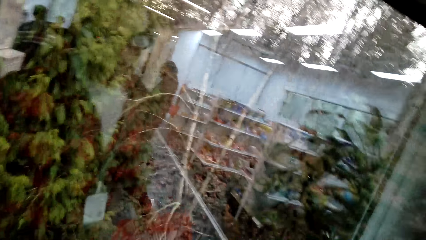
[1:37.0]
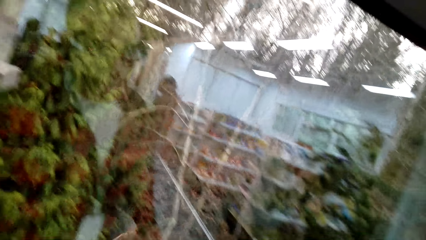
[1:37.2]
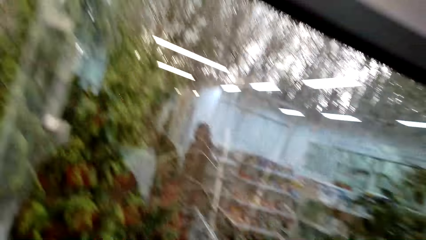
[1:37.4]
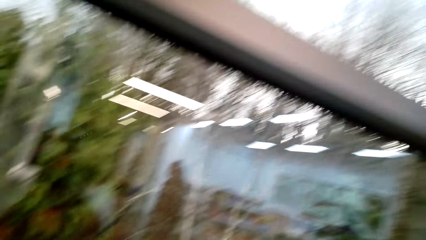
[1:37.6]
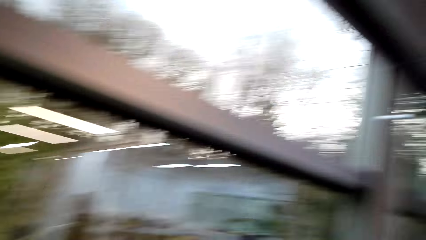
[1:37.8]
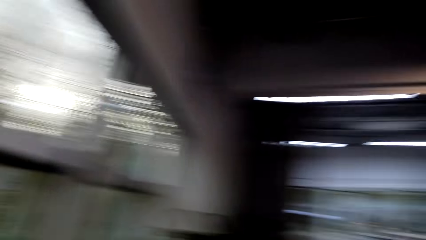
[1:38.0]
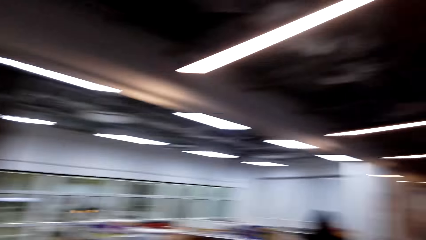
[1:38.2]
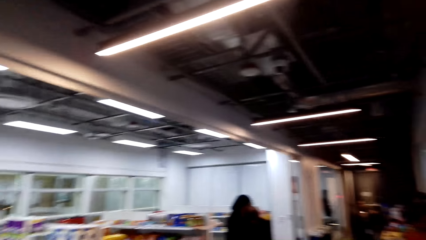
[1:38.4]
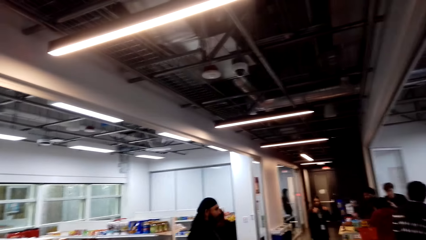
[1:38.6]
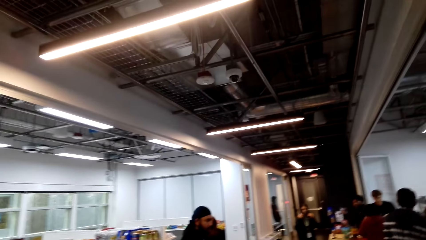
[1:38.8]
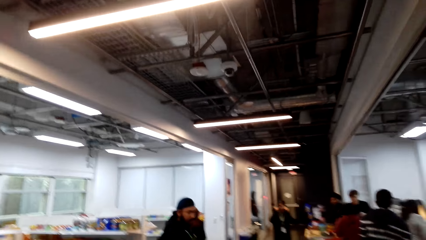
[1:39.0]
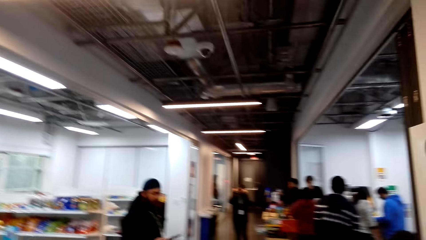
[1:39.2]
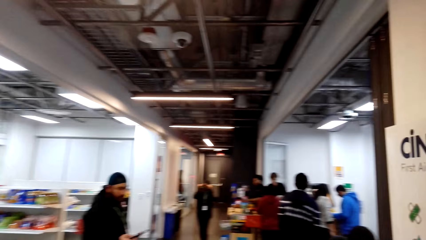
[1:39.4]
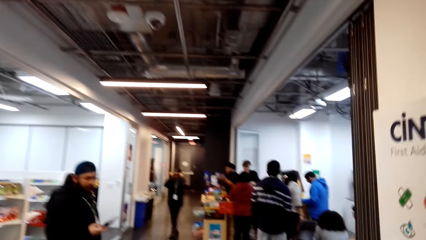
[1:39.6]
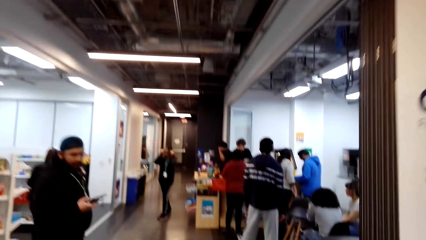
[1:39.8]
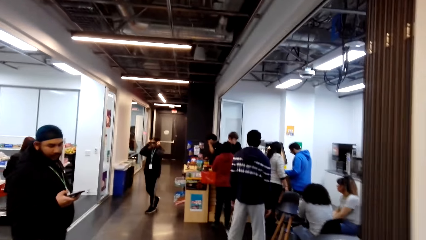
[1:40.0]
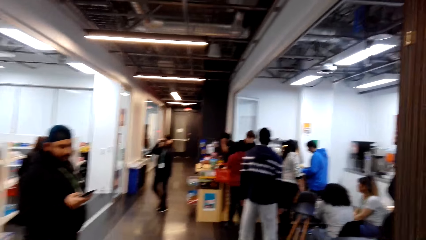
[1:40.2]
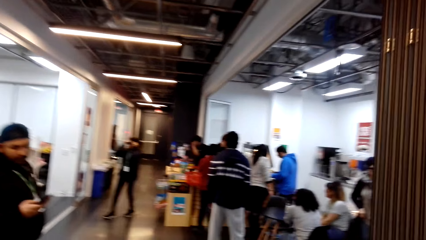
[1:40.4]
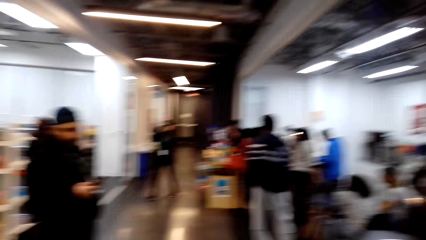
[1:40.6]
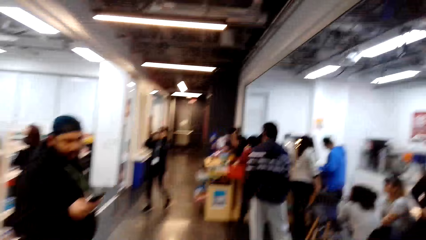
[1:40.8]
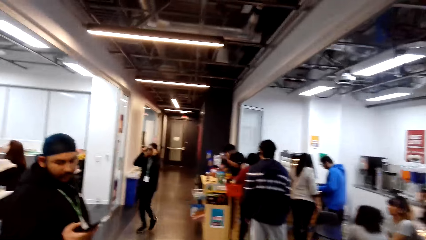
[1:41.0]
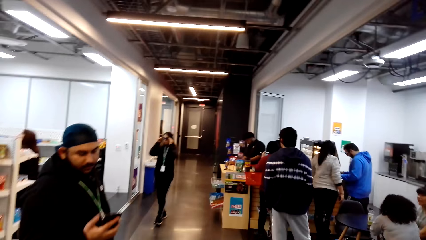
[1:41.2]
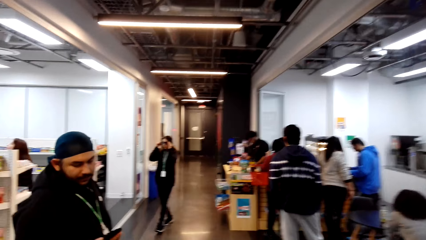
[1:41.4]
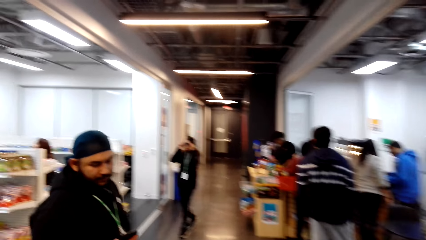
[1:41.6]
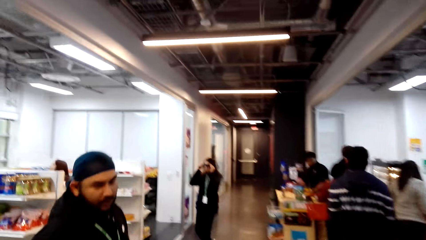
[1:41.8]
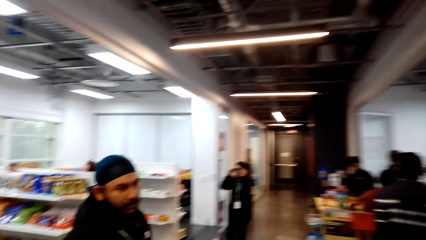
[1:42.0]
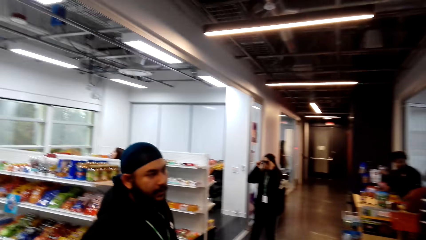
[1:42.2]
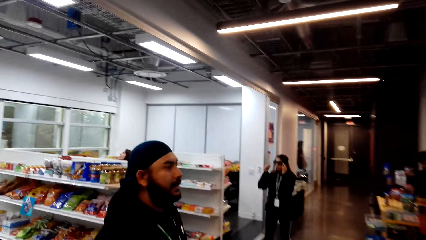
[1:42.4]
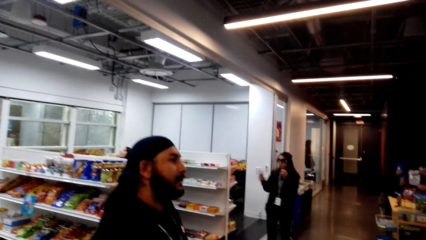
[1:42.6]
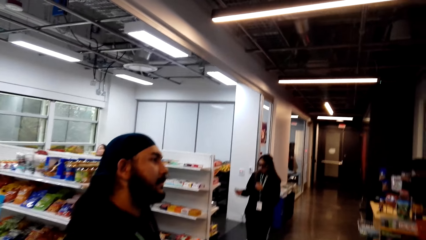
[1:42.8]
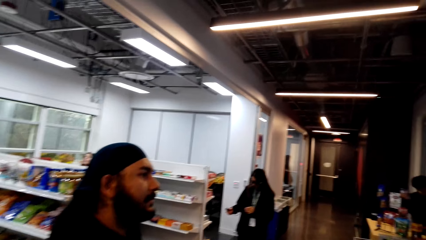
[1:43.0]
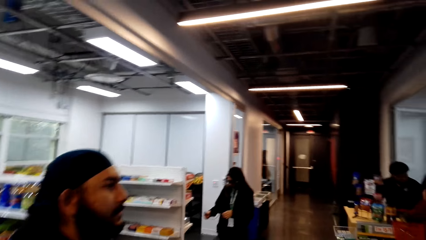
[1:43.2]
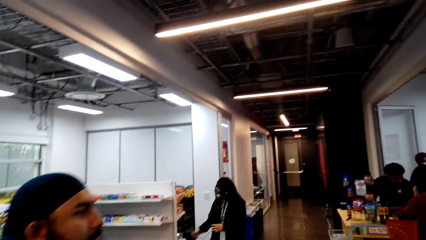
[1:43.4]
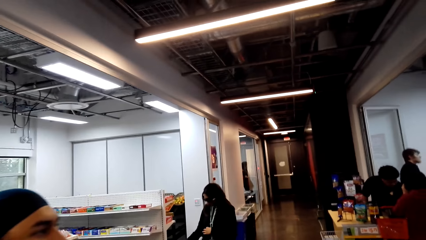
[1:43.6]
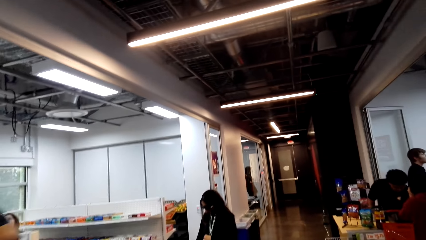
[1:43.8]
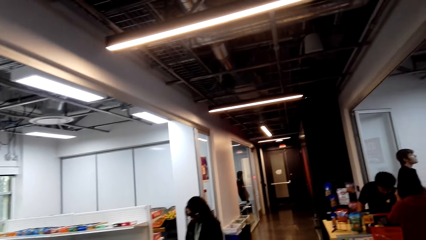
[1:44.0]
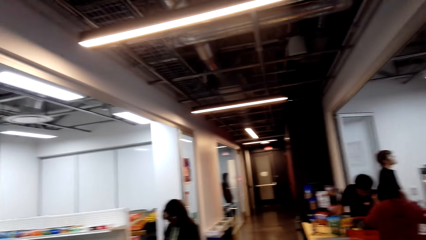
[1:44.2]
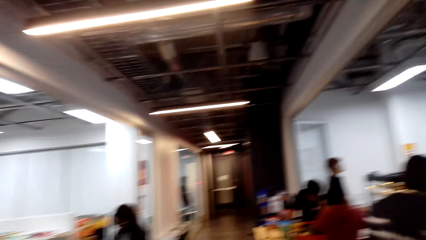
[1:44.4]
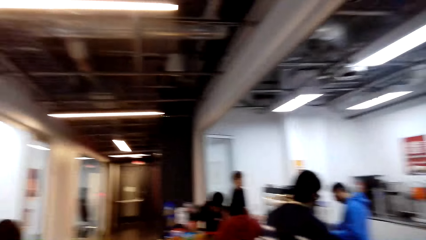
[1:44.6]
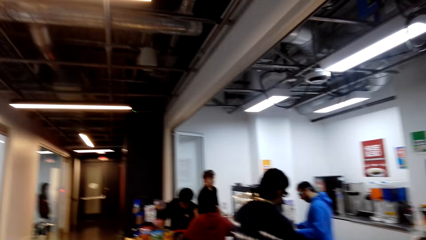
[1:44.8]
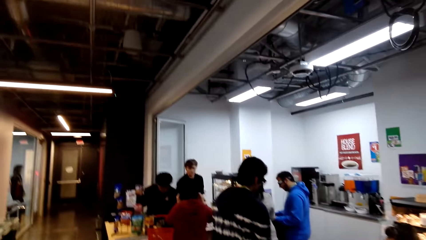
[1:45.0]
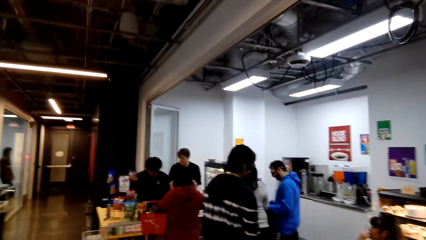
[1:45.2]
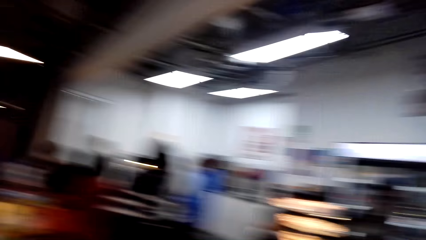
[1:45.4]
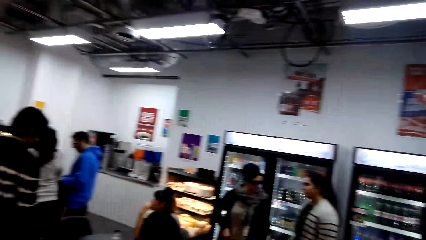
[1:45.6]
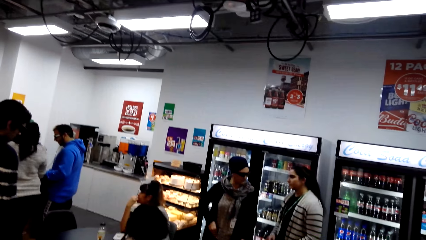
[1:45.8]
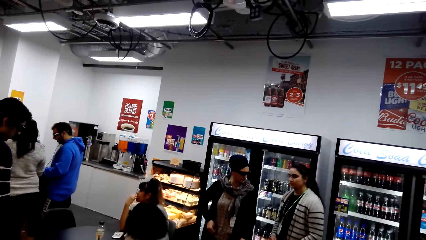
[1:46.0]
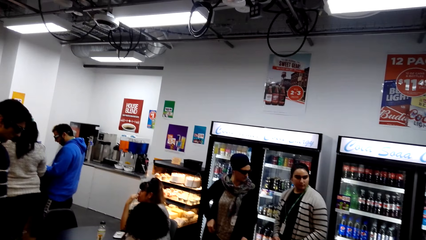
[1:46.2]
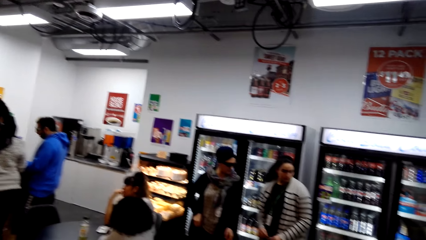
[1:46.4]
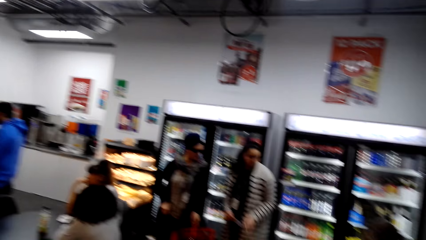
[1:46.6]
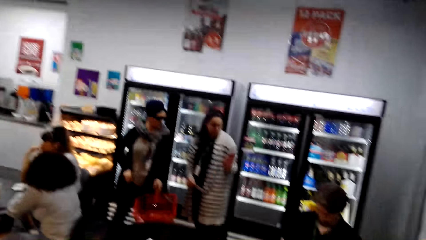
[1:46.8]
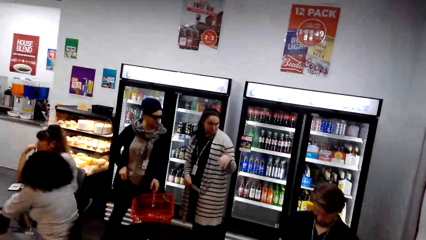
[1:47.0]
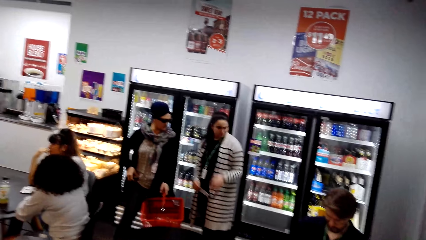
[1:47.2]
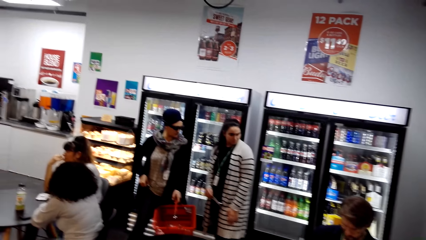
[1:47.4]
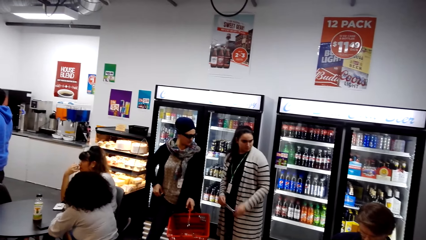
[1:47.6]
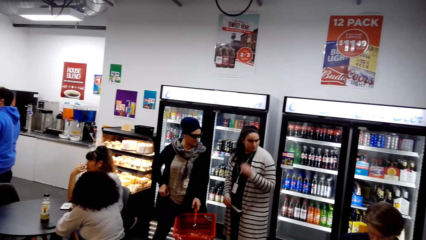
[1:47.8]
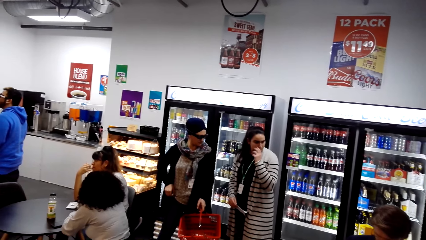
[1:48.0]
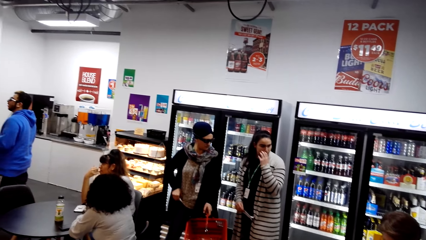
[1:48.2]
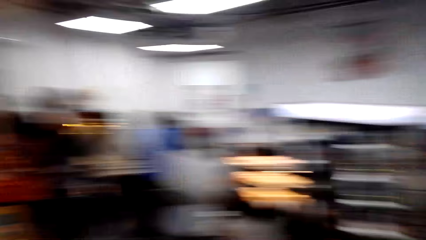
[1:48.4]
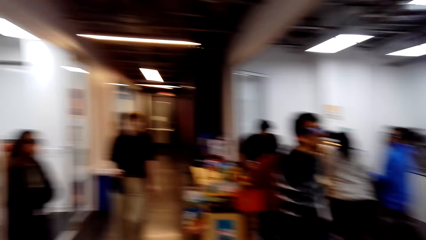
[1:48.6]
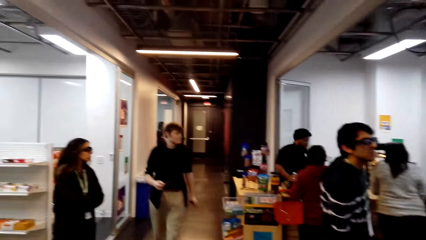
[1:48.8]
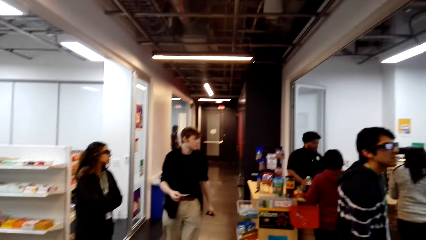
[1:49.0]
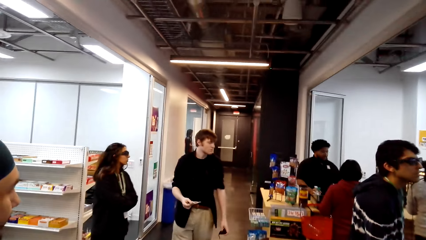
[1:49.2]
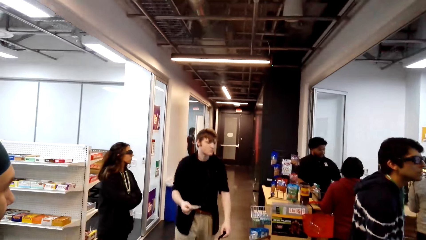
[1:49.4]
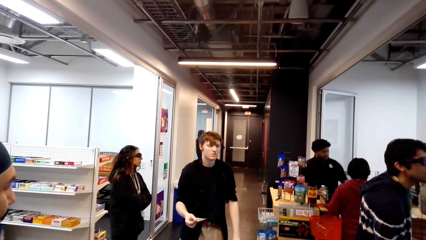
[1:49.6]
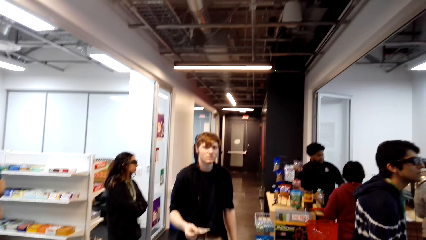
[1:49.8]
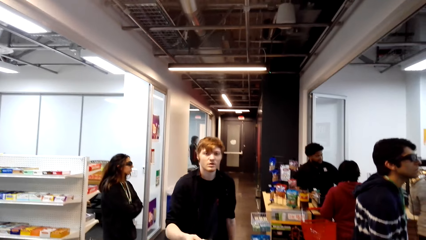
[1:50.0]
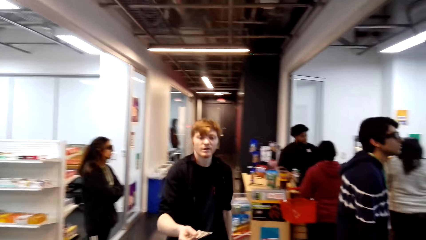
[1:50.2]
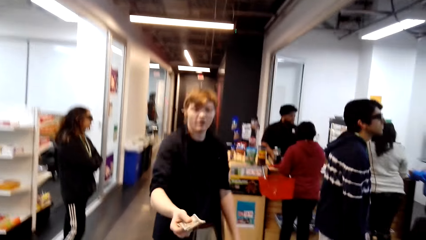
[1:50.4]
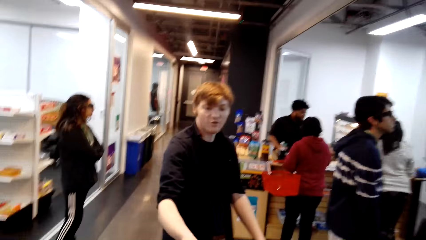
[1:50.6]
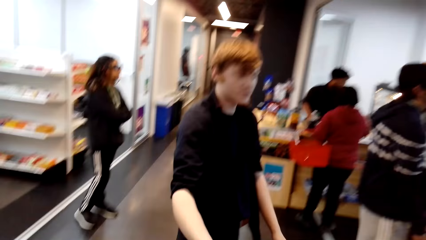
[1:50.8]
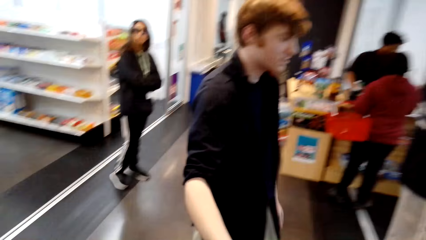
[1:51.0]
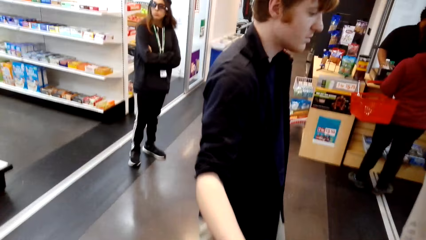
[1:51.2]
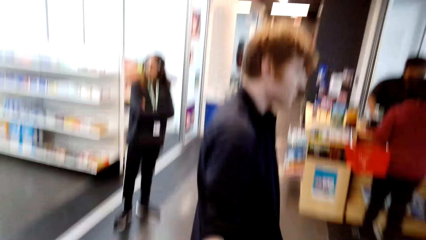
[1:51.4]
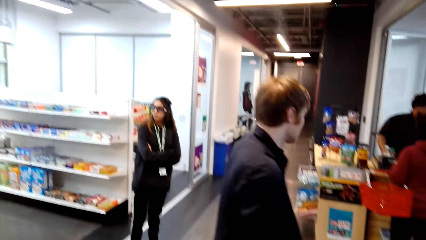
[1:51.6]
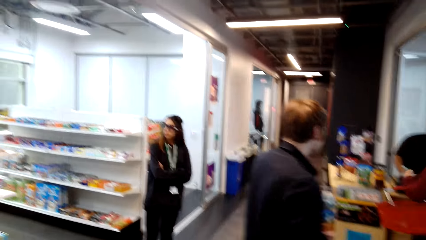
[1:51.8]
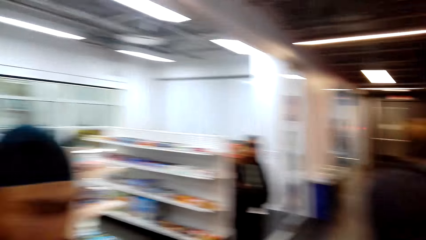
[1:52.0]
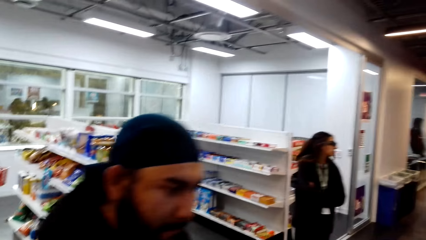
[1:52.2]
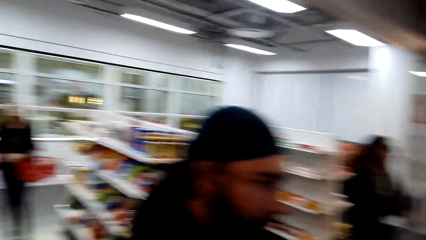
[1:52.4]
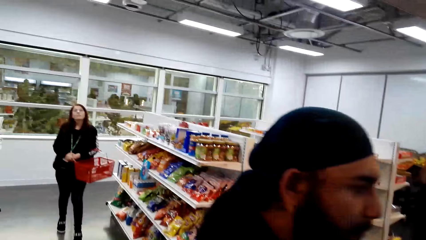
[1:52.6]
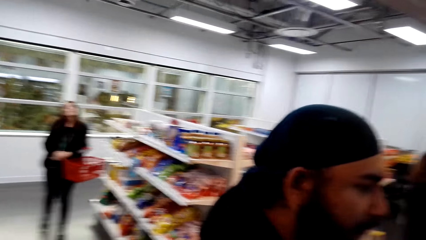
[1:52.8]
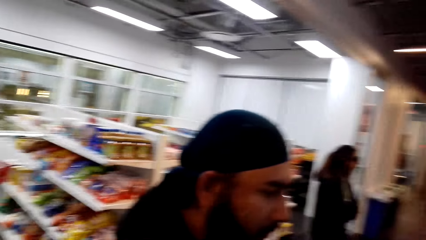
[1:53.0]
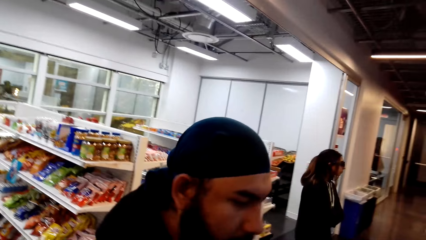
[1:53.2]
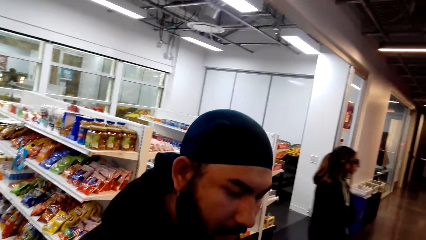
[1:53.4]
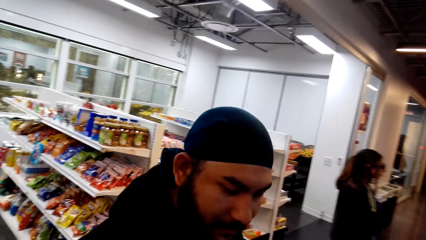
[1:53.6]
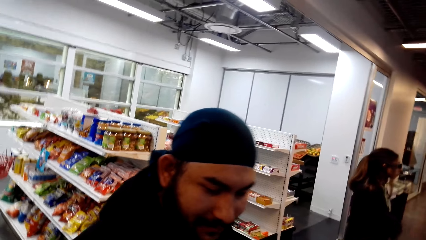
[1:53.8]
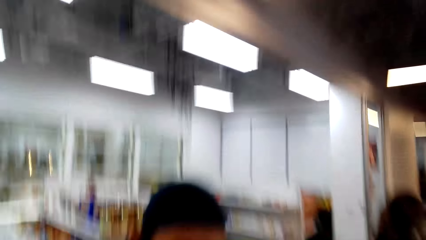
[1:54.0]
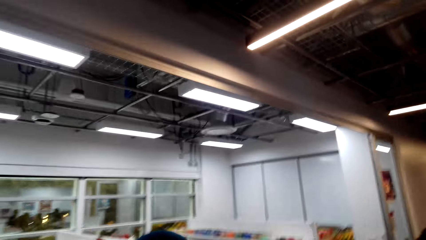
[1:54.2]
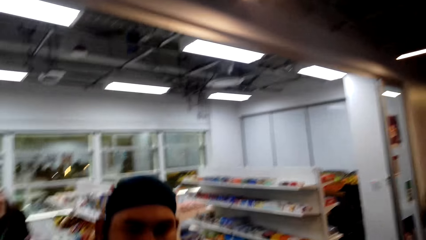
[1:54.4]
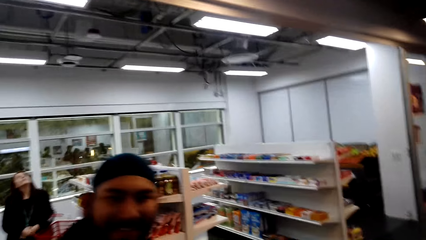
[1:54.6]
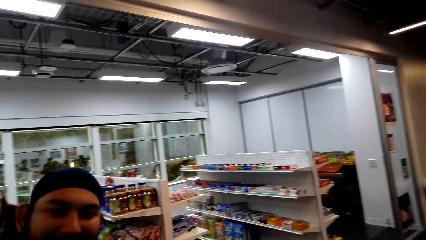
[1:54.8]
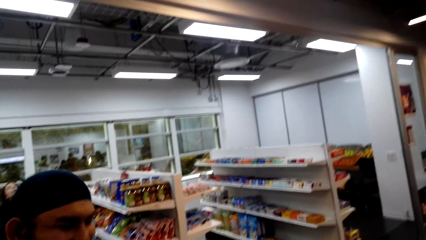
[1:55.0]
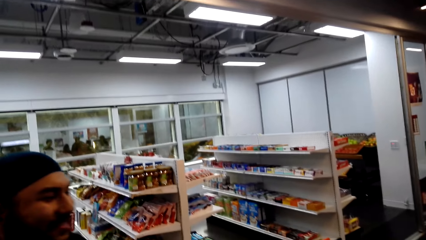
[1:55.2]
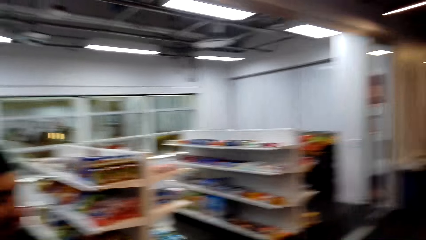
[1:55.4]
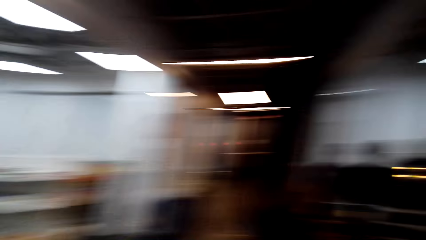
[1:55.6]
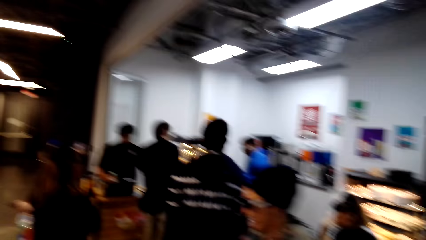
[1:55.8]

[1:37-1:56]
The camera wearer walks towards a man. The man operates his phone. The camera wearer walks towards the man again. They talk to the man. The man gives the camera wearer money.
